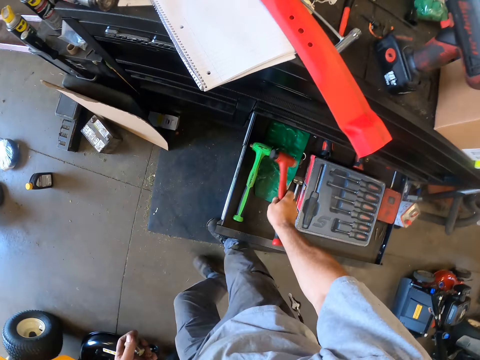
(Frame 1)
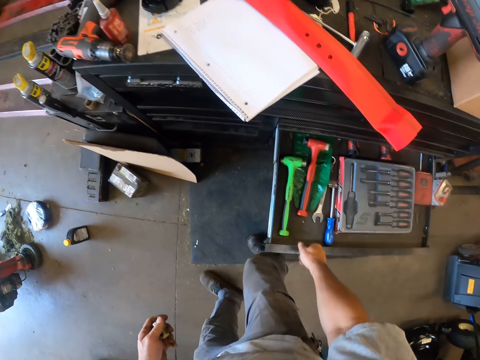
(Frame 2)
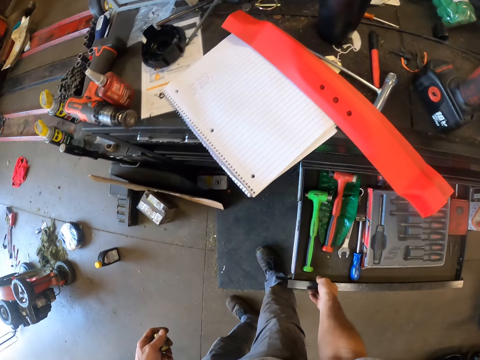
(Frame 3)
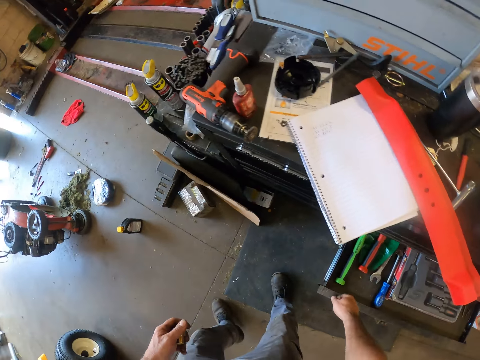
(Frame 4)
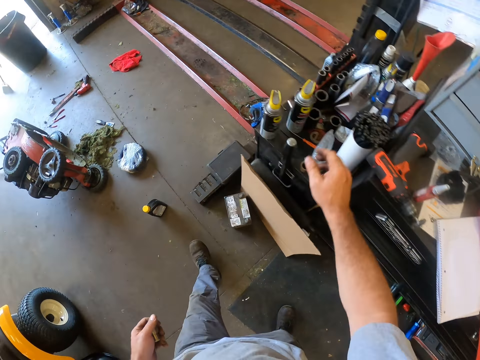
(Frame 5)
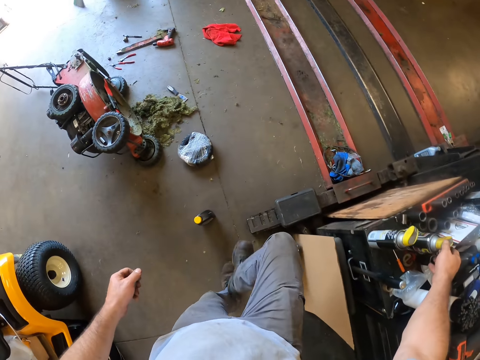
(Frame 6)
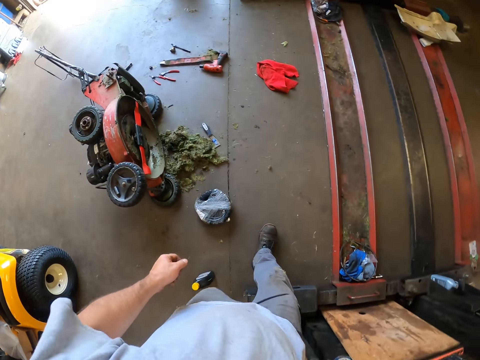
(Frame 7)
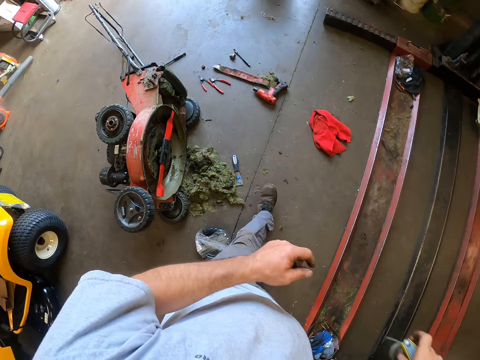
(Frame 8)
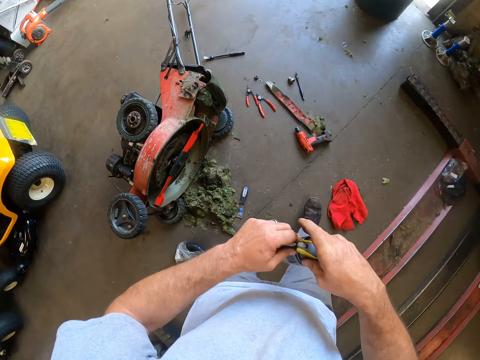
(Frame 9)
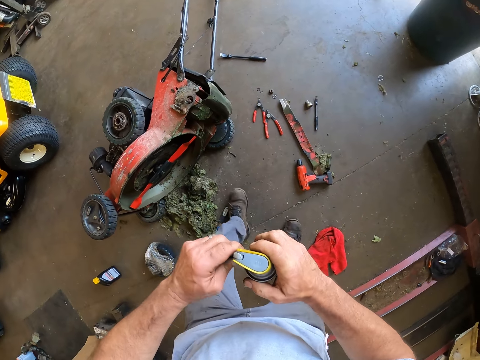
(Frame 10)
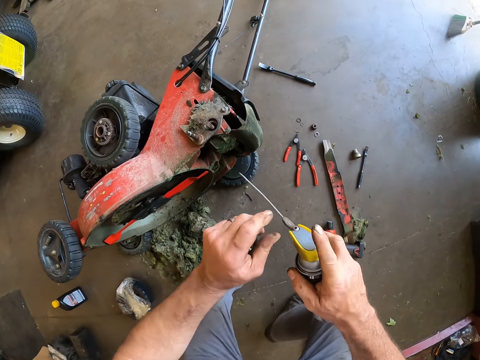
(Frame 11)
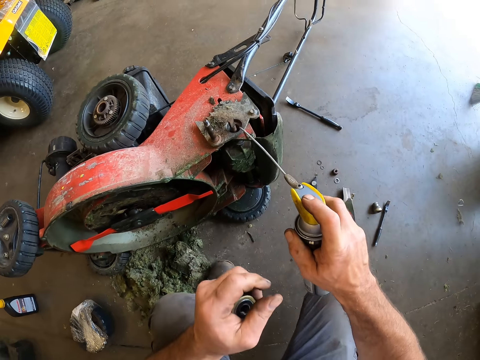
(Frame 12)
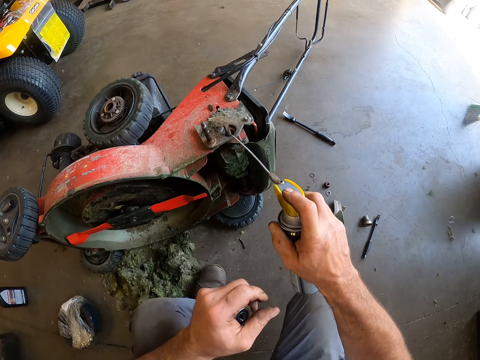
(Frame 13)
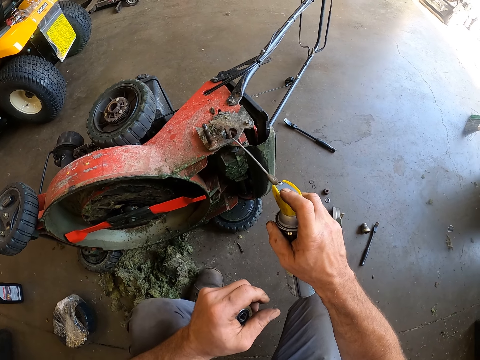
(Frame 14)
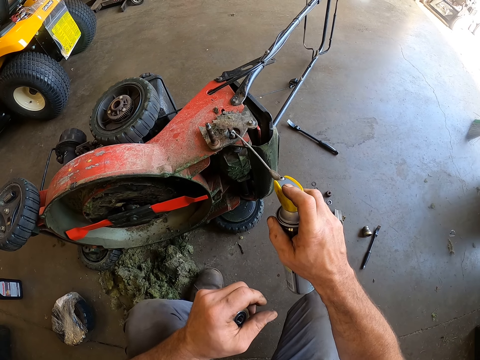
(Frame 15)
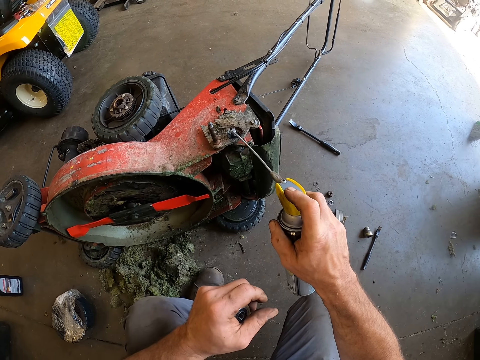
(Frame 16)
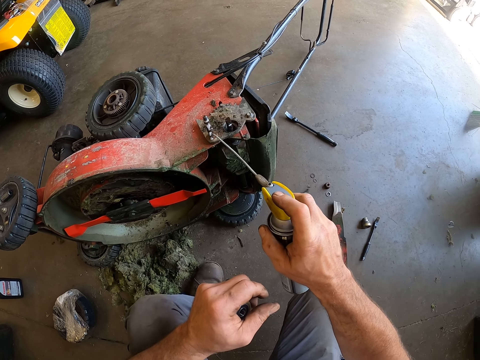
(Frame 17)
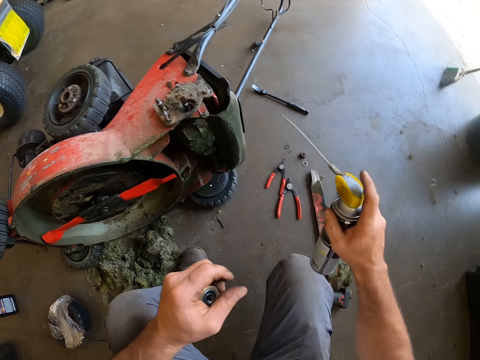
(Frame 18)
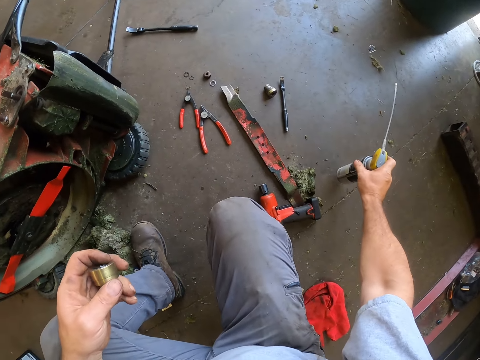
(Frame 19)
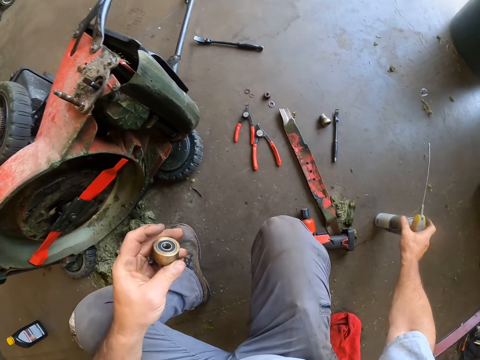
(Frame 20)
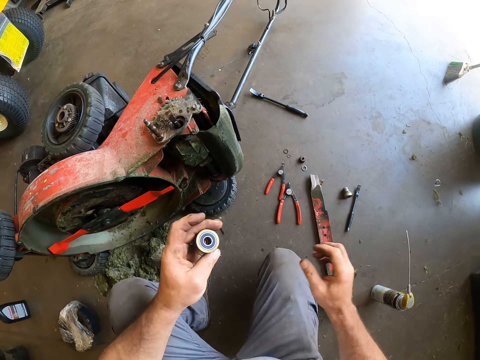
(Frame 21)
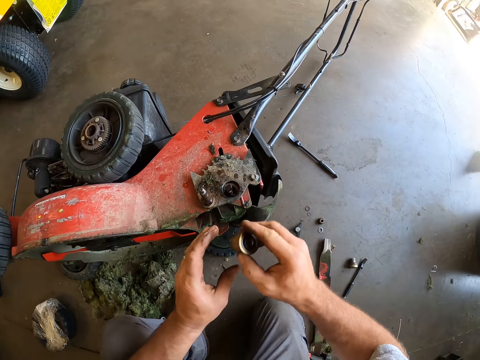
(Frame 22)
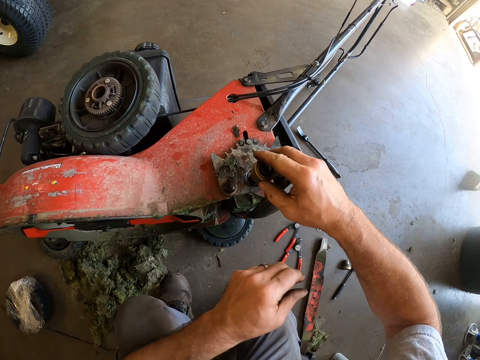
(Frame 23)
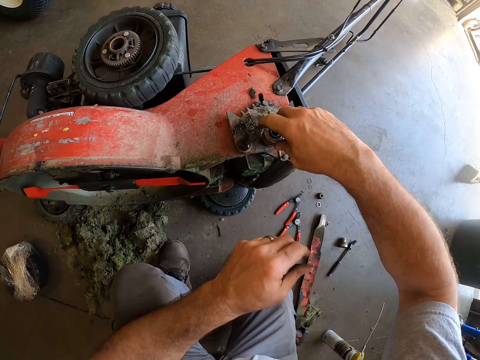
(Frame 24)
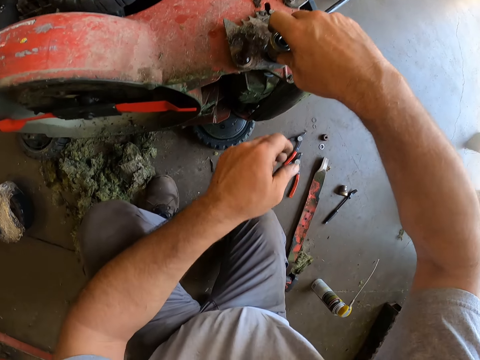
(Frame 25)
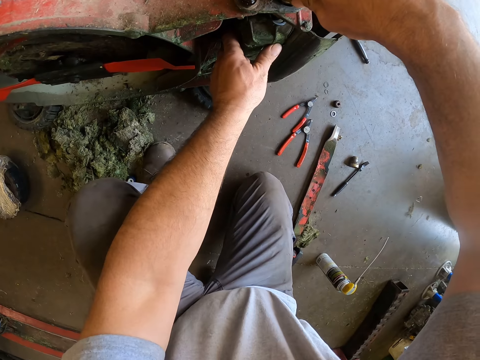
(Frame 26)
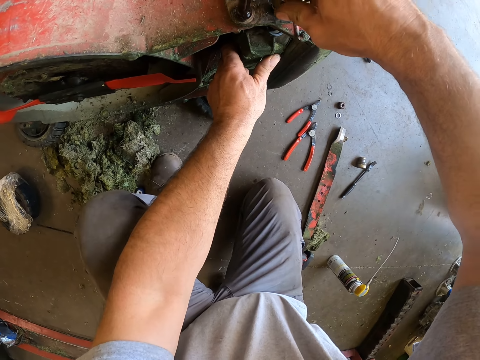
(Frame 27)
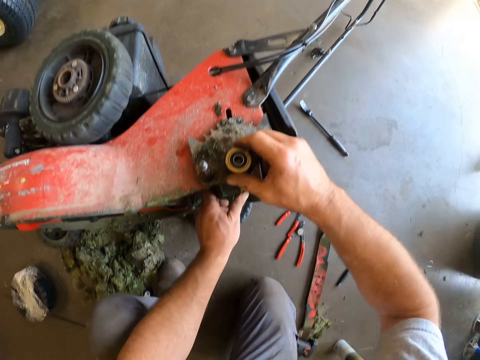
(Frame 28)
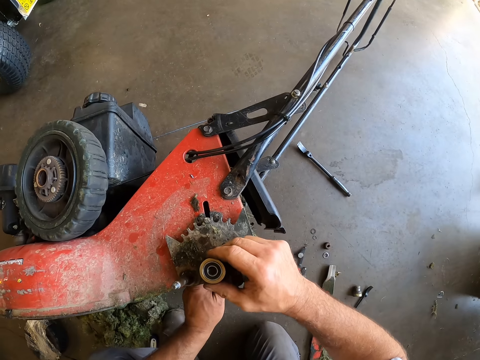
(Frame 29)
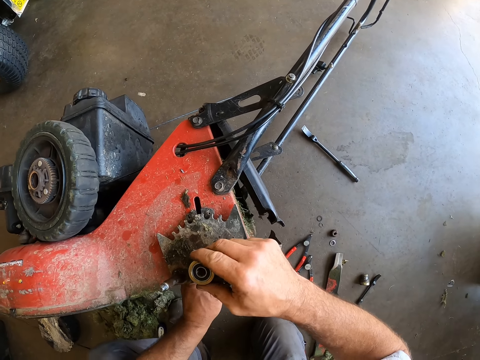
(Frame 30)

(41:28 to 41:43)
The camera wearer drops the hammer in the drawer. They close the drawer. They pick up a glue can from the top of the drawer. They spray the glue can on the lawn mower. They drop the glue can on the floor. They attach the metal on the tyre part of the lawn mower.

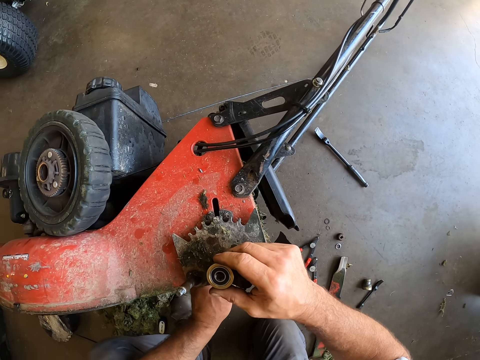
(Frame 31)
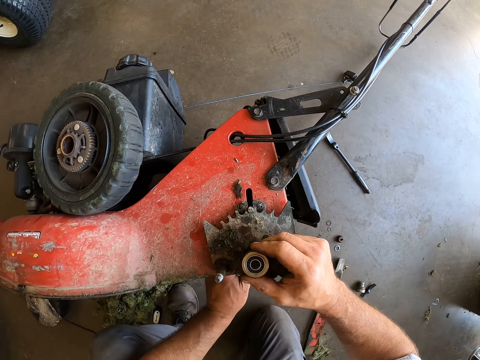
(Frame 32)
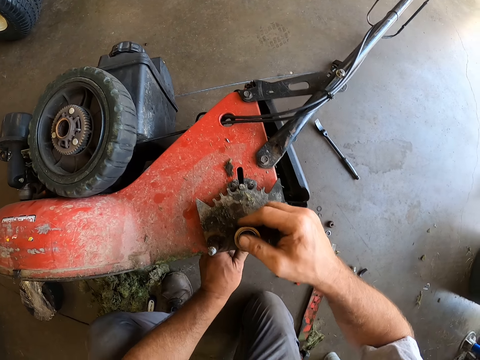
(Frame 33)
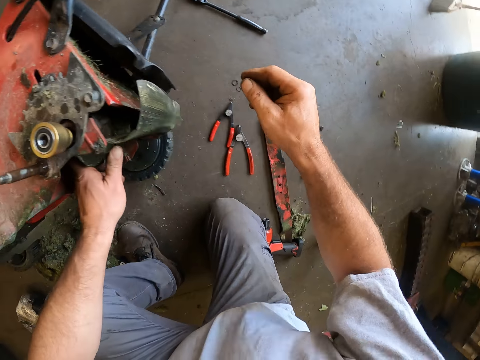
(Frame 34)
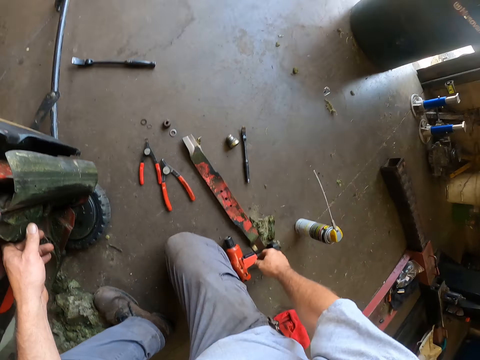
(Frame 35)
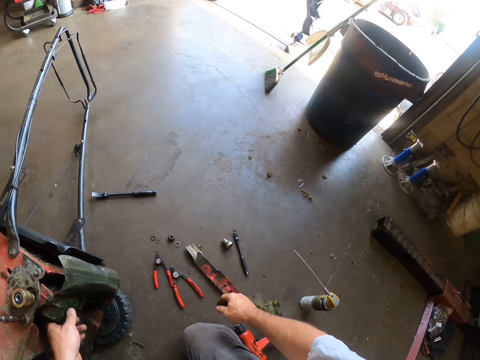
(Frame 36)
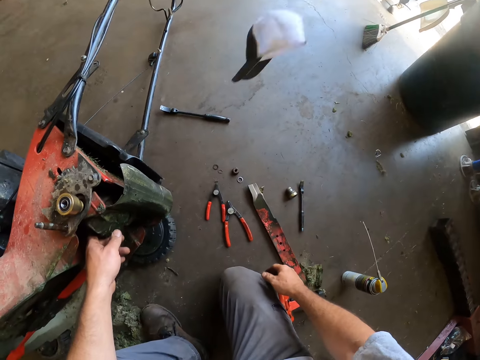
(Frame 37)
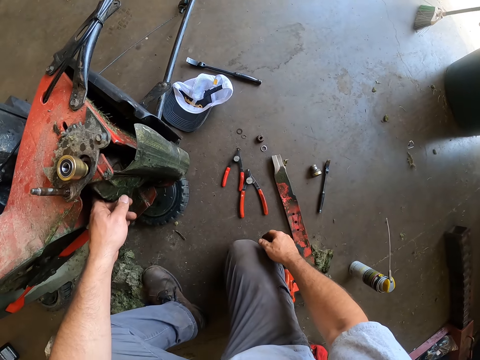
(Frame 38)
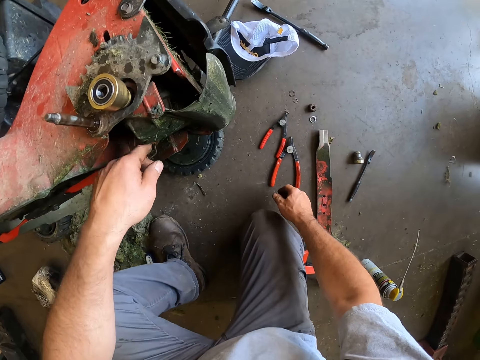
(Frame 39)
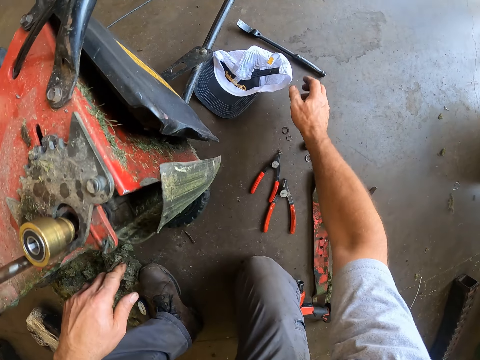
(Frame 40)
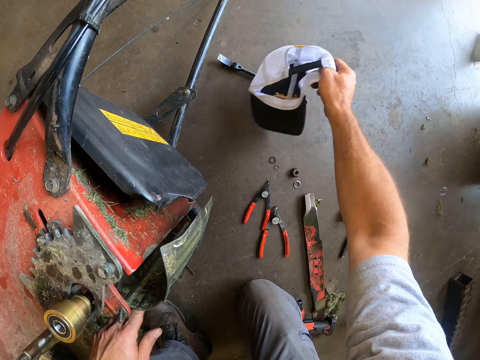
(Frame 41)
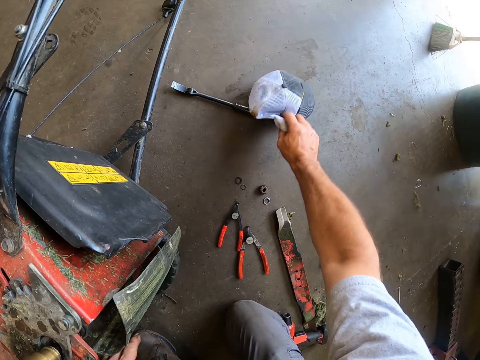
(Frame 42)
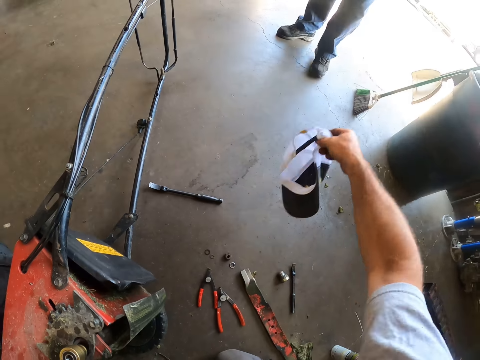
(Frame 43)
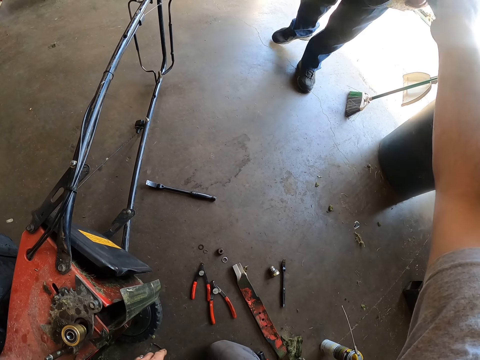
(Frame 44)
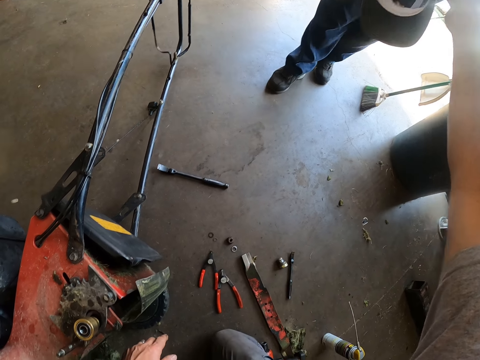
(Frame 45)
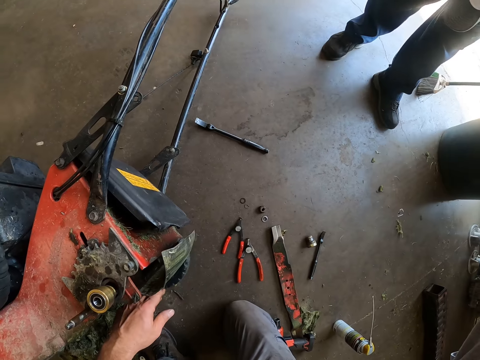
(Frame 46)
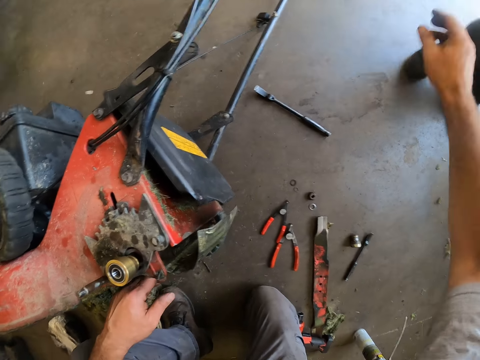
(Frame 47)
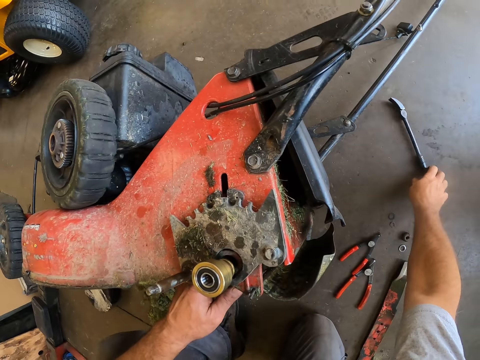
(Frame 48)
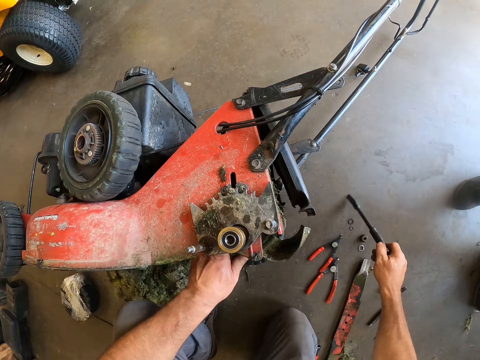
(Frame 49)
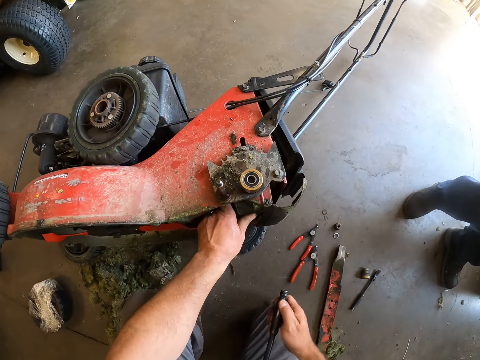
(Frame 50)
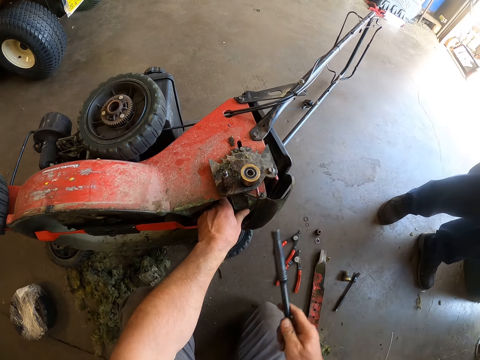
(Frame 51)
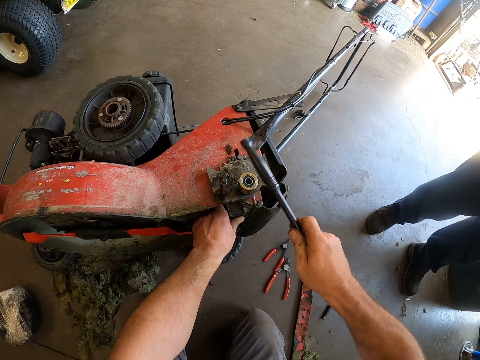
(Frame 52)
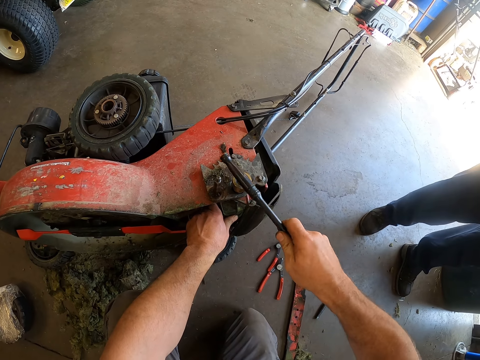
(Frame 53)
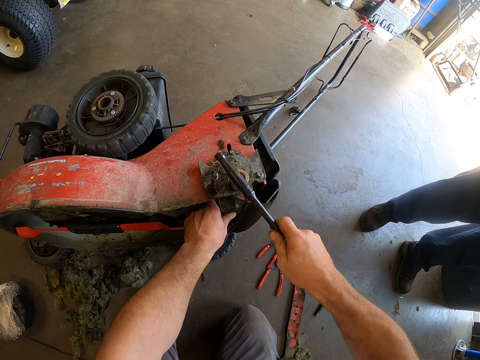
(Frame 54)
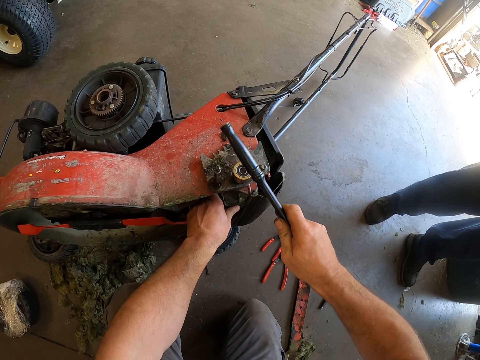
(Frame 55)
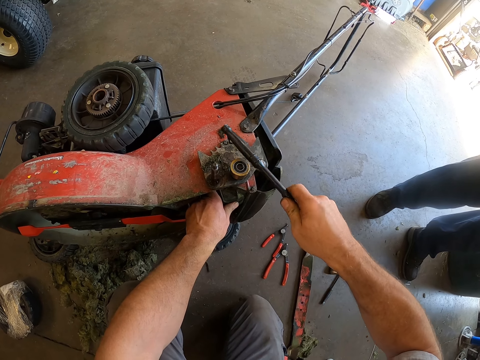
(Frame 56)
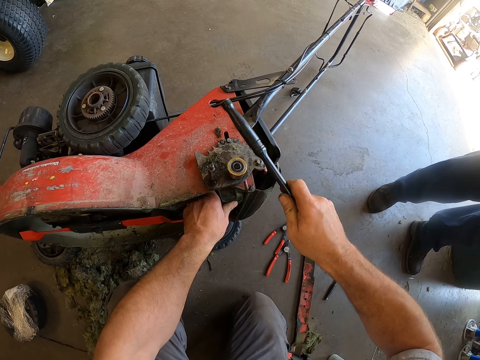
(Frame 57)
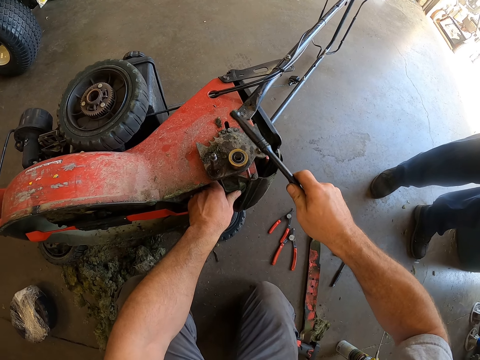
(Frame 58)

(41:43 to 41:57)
The camera wearer gives a face cap to a man. They pick the cap. The man walks in the workshop. The camera wearer picks a spoon lever from the floor. They hit the metal on the tyre part of the lawn mower. The man stands beside the camera wearer.
